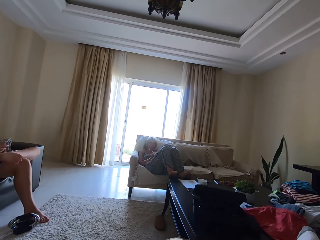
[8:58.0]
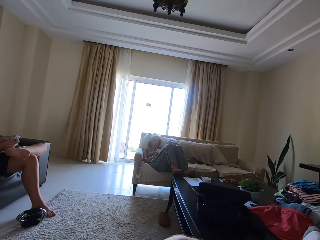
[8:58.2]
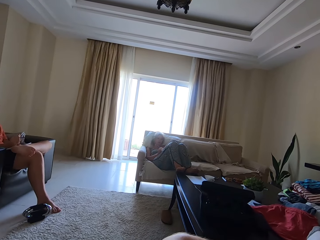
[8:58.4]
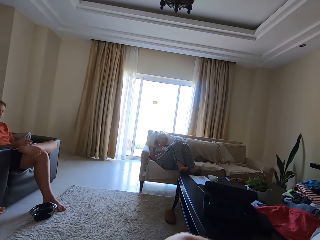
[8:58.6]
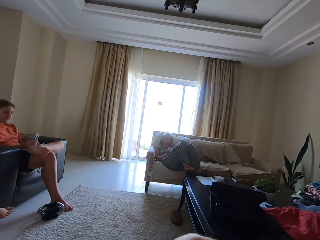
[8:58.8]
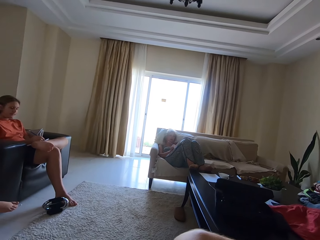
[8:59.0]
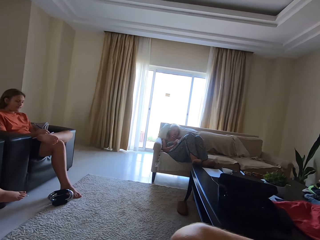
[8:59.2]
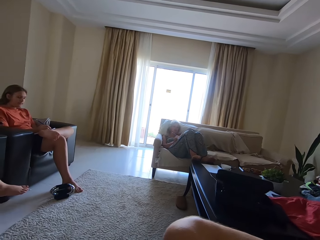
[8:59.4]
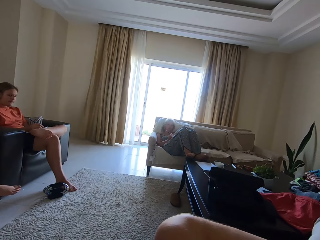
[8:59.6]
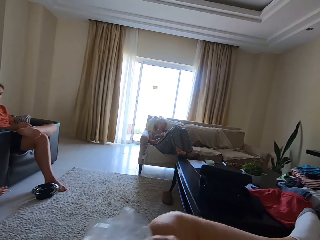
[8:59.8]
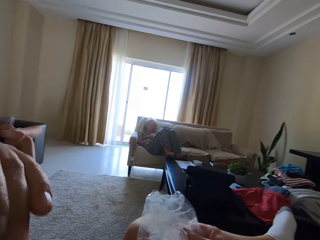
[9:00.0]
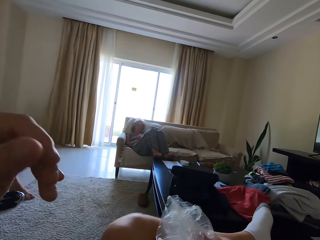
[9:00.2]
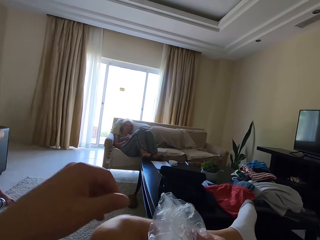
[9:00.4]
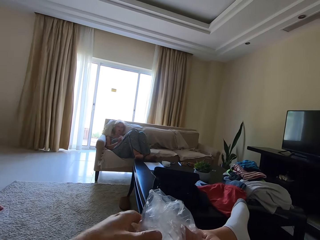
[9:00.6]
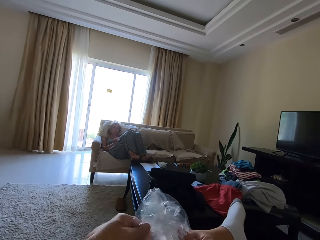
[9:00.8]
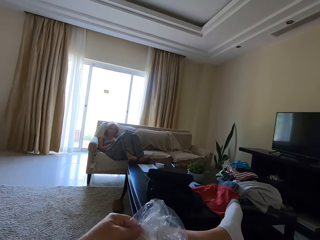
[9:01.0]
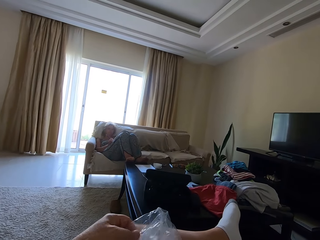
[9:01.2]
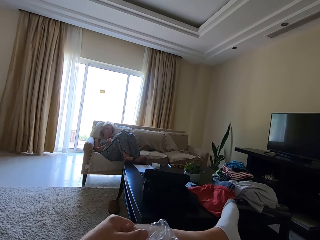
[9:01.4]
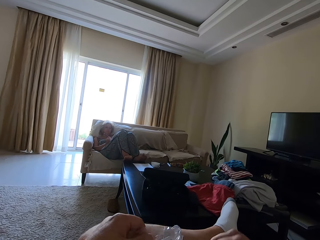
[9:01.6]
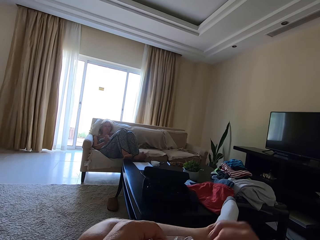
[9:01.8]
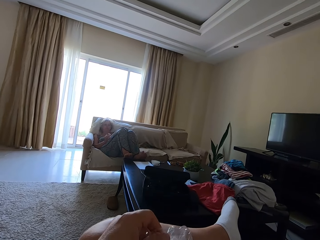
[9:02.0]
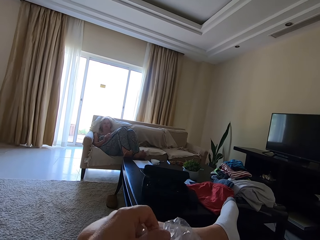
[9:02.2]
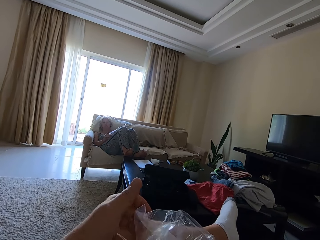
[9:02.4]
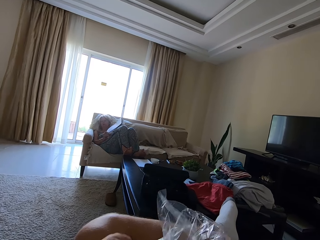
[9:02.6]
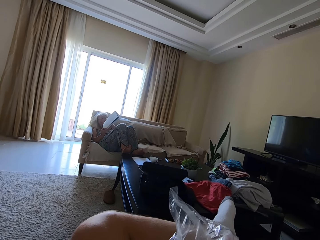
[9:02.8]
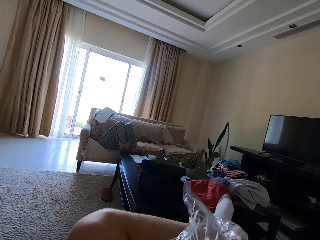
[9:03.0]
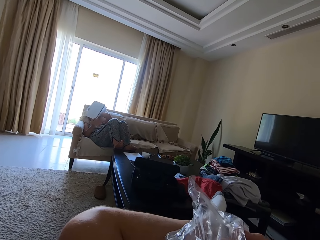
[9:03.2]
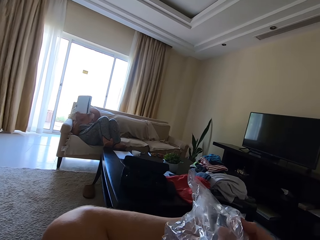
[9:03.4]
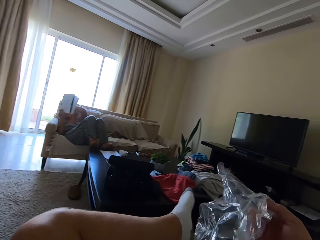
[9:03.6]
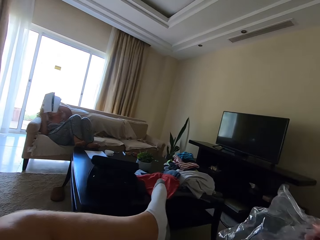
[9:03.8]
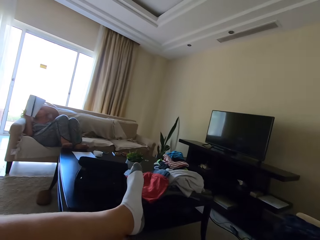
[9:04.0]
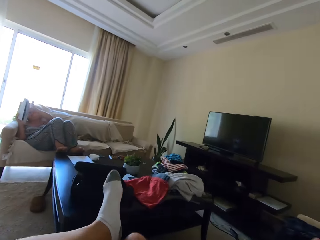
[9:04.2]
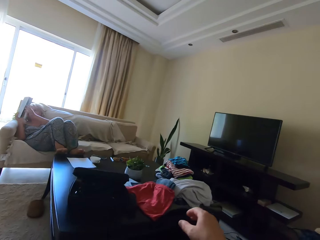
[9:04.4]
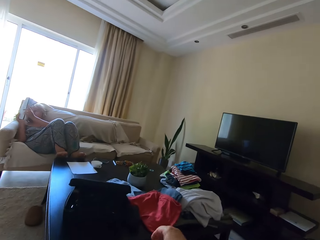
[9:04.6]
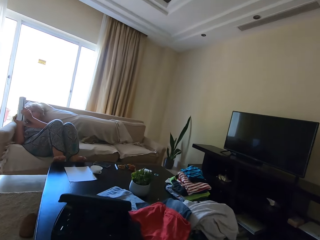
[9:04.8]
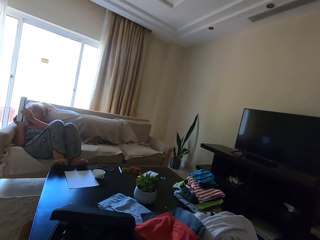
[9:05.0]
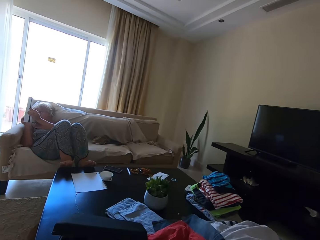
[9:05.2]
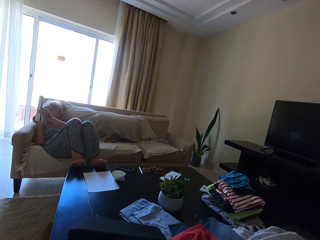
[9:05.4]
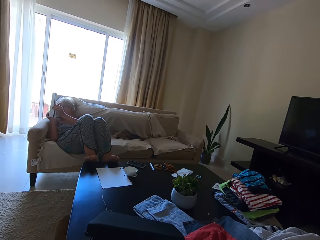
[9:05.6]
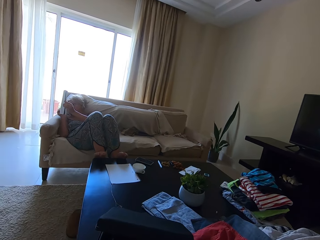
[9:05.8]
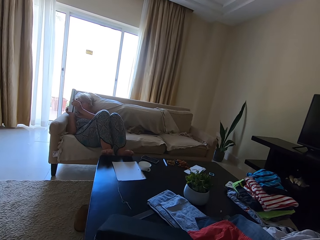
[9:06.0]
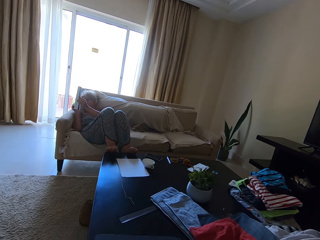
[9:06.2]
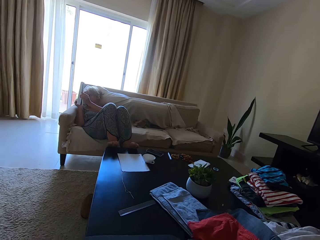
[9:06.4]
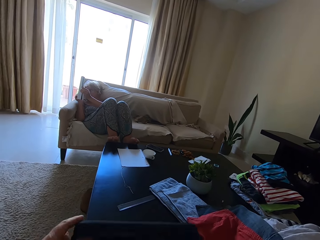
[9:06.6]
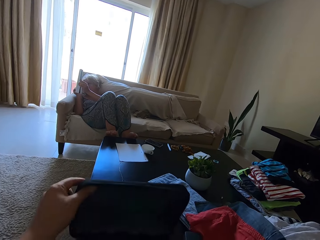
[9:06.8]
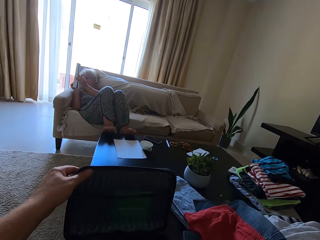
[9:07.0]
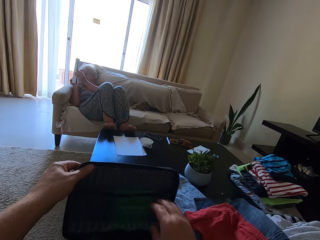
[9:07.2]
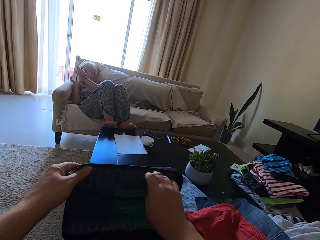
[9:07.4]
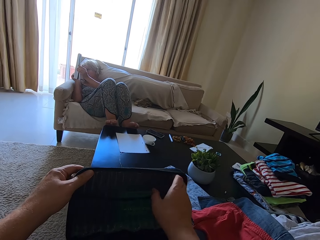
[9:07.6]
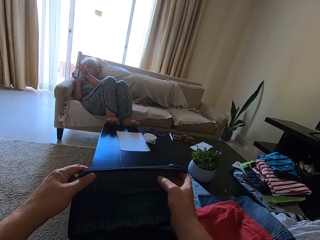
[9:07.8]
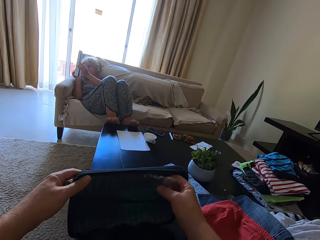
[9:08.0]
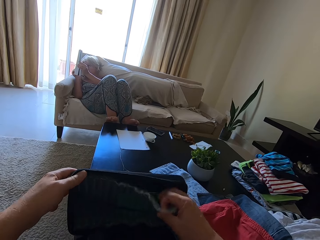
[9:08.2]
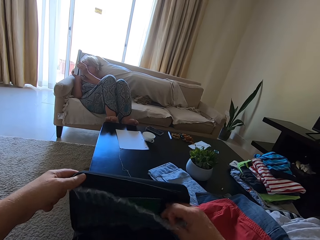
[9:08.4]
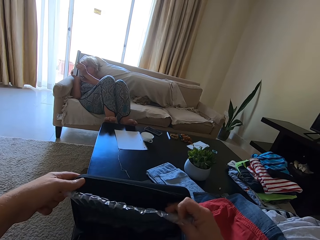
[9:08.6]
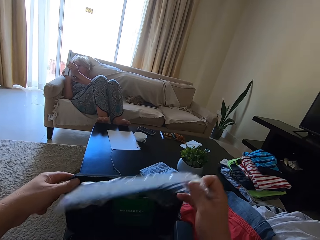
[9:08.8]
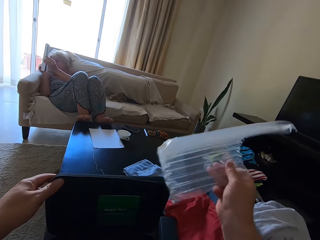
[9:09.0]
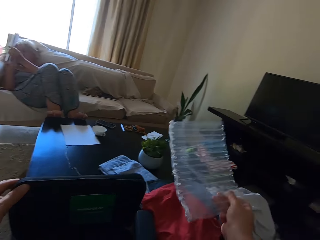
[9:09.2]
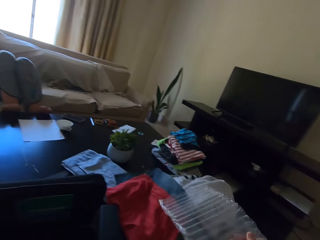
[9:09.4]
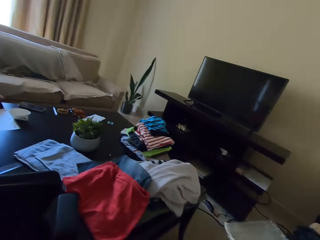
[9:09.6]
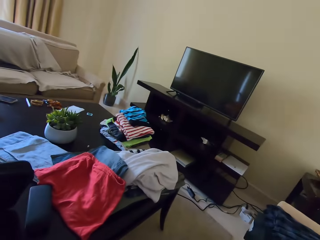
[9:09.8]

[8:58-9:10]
The camera wearer looks around. He holds a nylon with his right hand. He picks up a piece of polythene paper. He holds the nylon with both hands. A woman shows another woman and a man the writings on the book in her hands. The camera wearer drops the nylon on a chair with his right hand. He removes his left leg from his lap. He leans forward. He pulls something. He opens a box on a table with his hands. He removes a nylon from the box with his right hand.

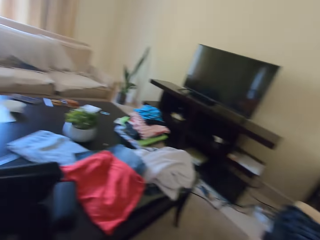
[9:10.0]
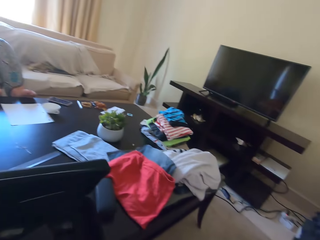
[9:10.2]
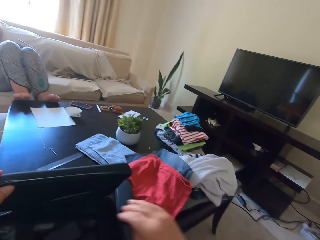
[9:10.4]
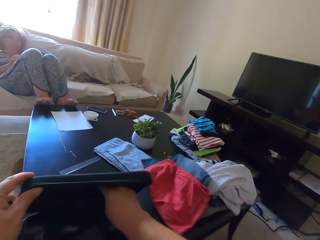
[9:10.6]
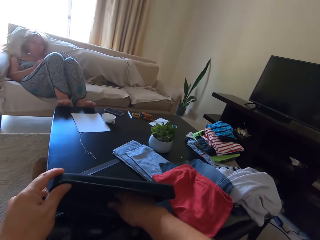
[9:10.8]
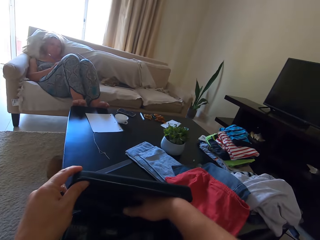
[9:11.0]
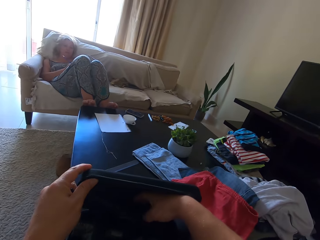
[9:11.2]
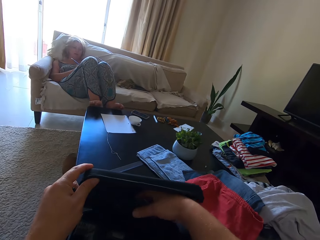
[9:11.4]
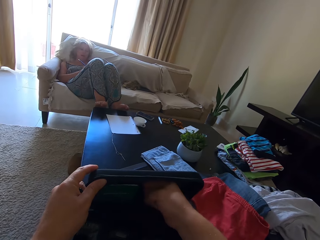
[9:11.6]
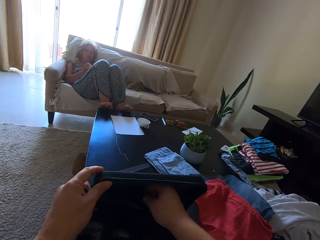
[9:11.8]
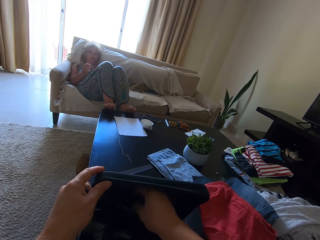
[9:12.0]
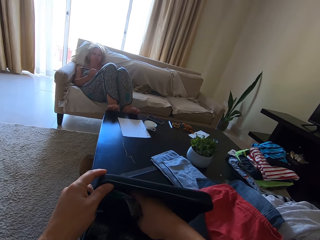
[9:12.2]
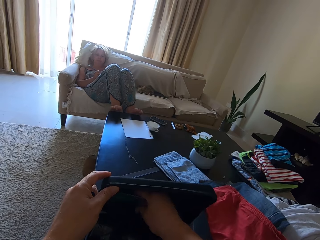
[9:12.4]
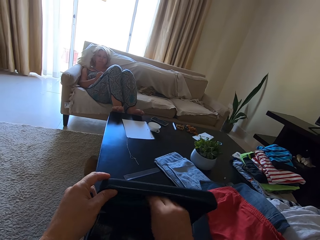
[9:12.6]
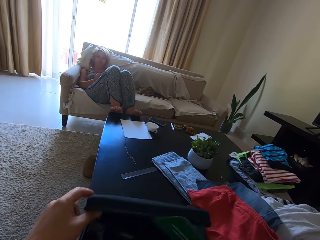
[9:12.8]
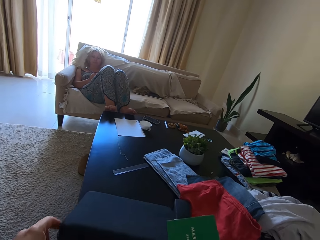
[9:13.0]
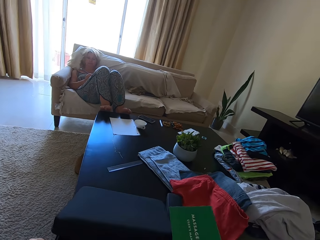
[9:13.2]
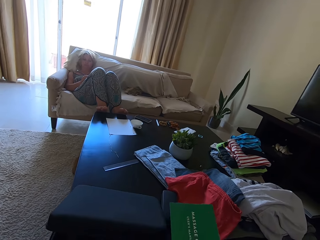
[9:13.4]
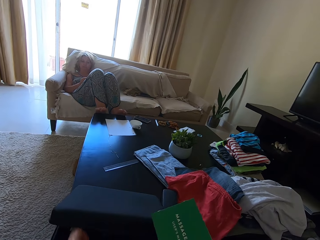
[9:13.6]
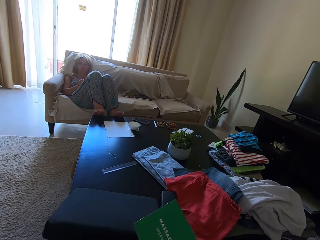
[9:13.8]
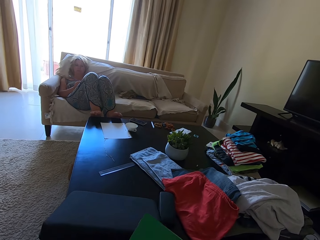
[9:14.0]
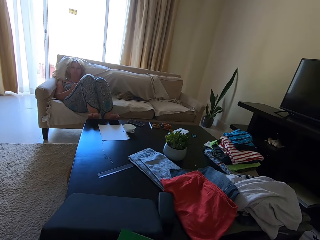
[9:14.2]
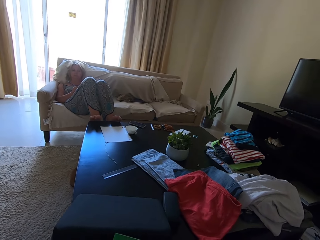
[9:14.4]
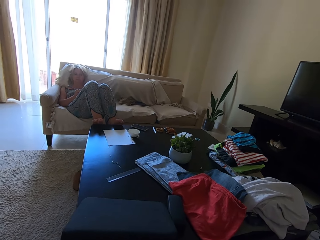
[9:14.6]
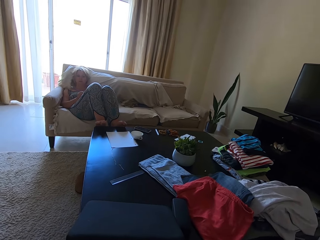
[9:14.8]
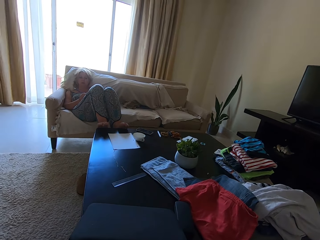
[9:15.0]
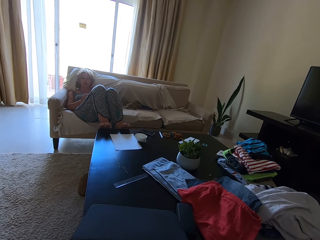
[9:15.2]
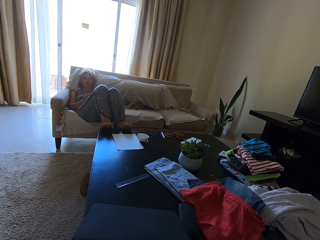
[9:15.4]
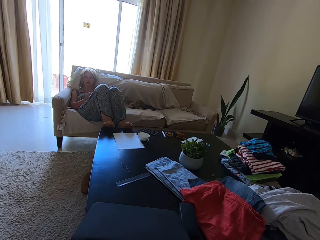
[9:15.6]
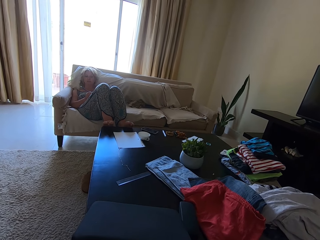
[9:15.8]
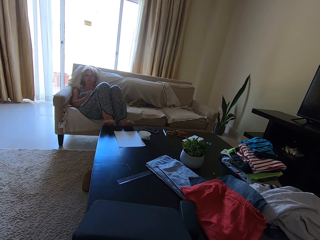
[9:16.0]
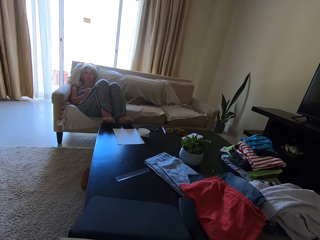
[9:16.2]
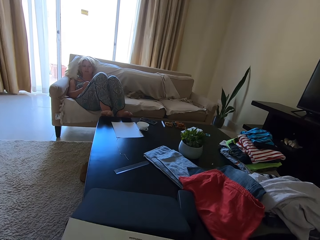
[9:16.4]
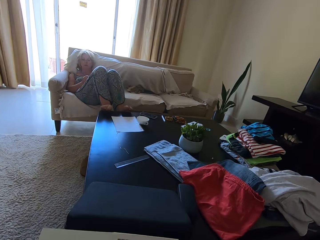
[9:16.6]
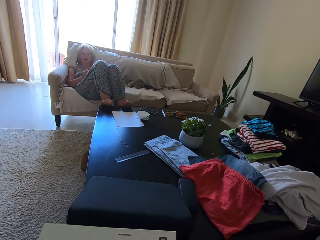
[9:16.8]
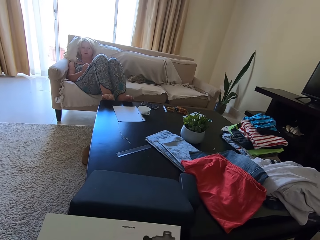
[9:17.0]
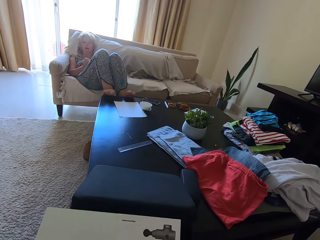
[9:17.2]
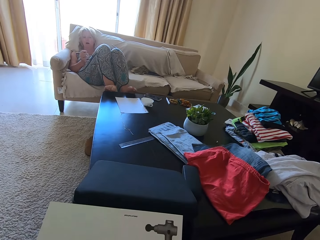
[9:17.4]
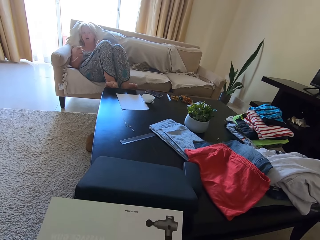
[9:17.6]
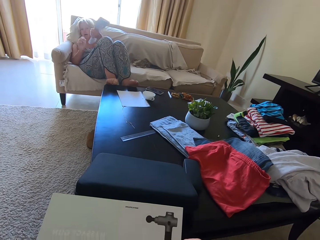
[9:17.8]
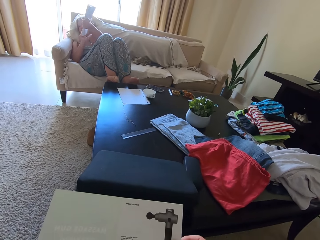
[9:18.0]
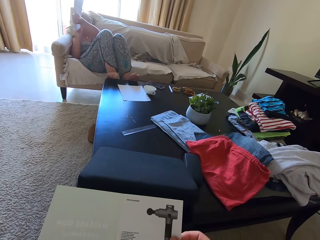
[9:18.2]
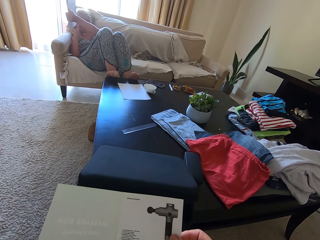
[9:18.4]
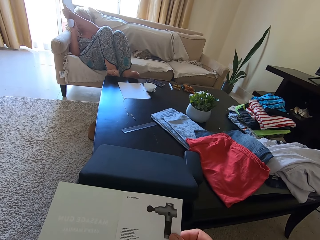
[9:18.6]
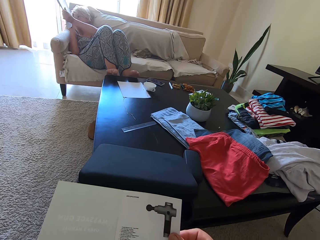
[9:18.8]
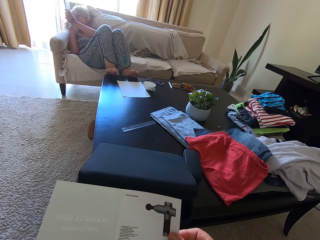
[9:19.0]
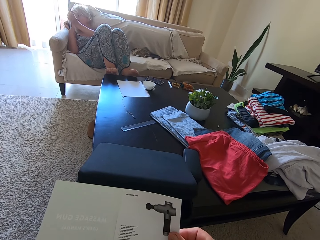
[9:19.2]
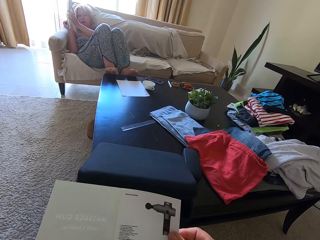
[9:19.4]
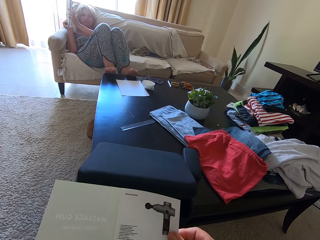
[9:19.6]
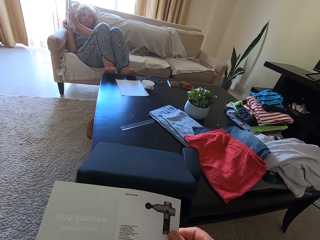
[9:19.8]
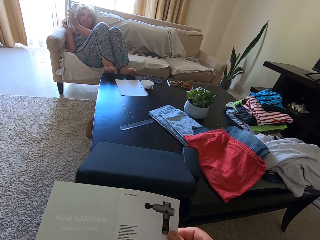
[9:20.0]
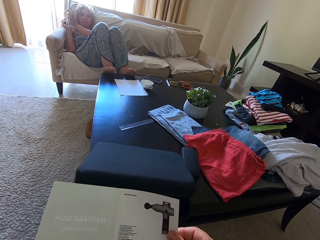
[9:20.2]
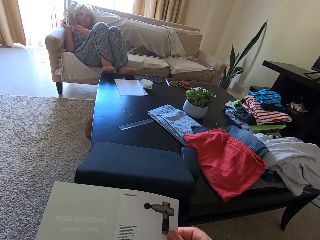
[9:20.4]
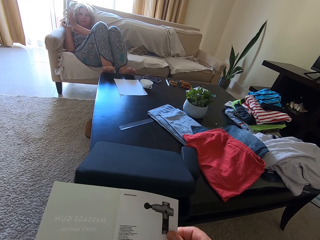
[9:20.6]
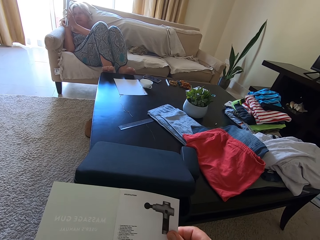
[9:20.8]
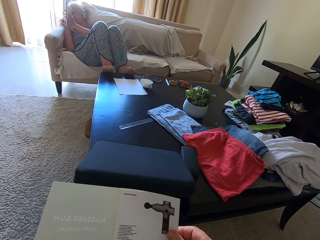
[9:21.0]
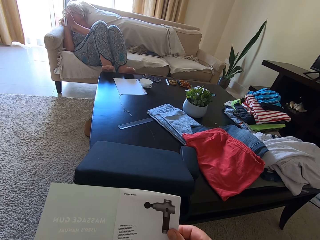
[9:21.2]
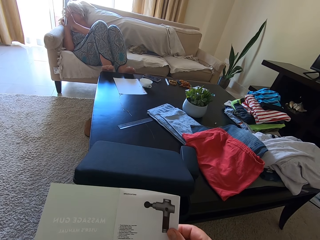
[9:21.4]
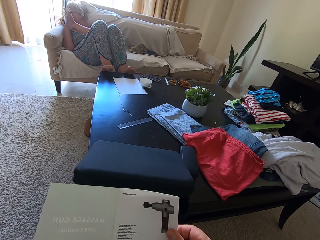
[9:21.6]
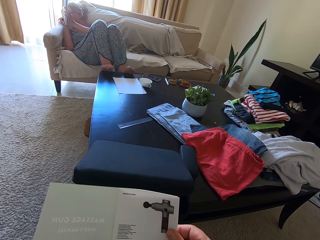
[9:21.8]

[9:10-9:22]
The camera wearer puts aside a piece of polythene paper. He dips his hand into something. The woman writes in the book on her lap with a pen in her right hand. The camera wearer removes a manual from the box with his right hand. He closes something. A person writes in a book. The person lifts the book. The camera wearer removes a paper from the bag and reads.
